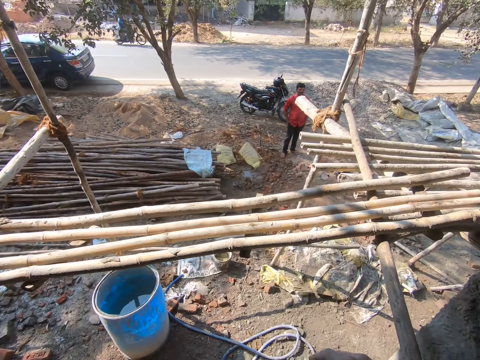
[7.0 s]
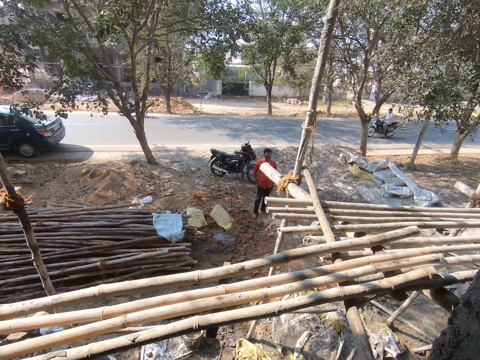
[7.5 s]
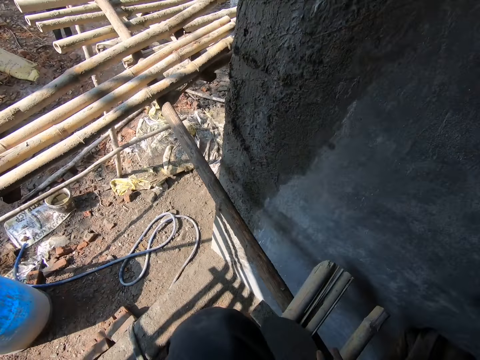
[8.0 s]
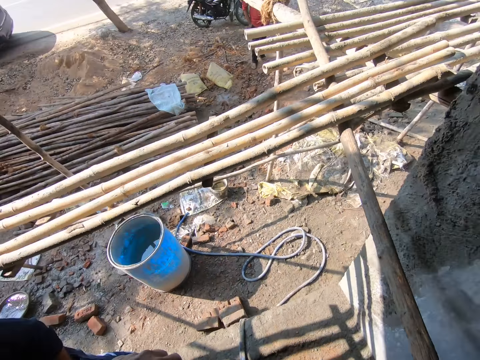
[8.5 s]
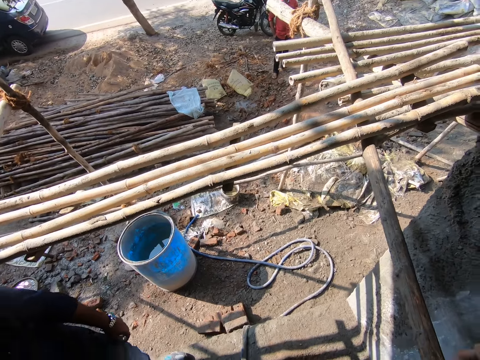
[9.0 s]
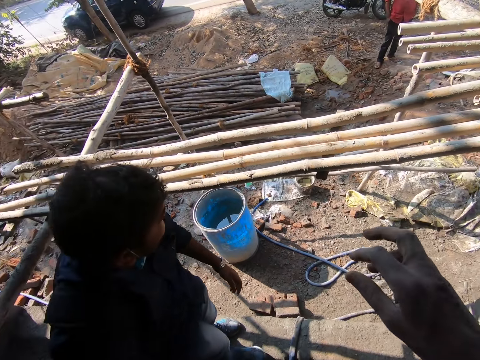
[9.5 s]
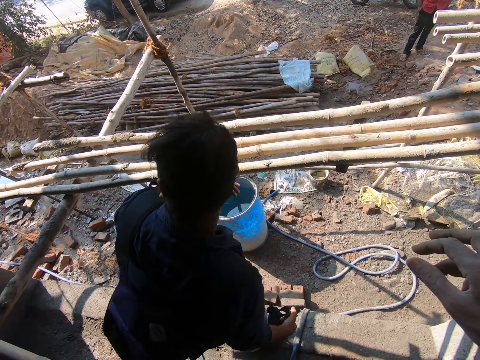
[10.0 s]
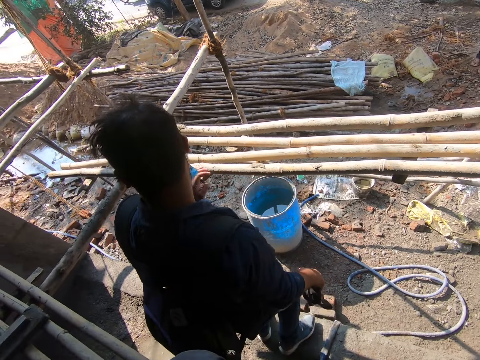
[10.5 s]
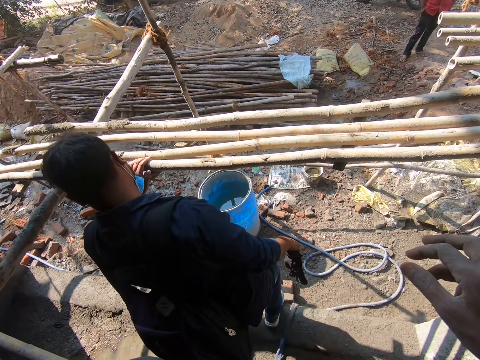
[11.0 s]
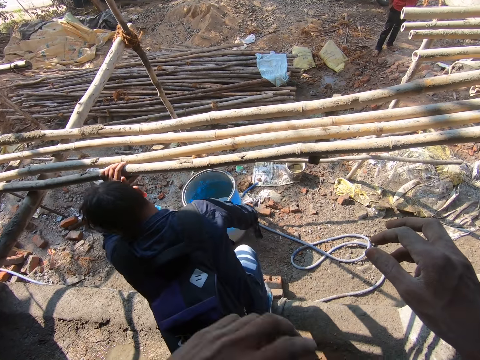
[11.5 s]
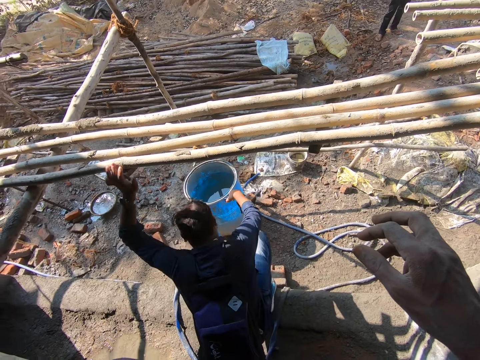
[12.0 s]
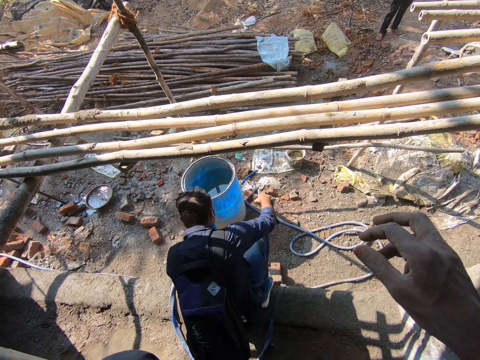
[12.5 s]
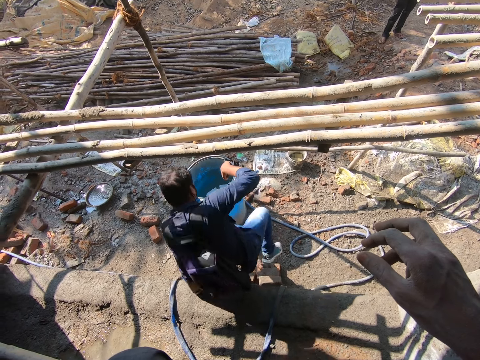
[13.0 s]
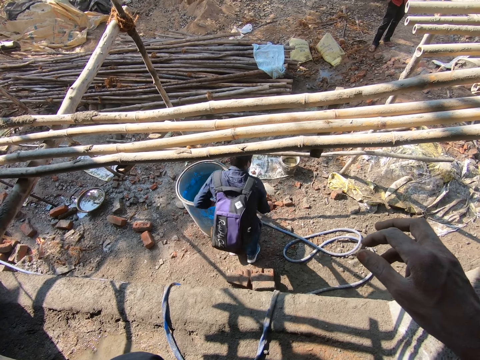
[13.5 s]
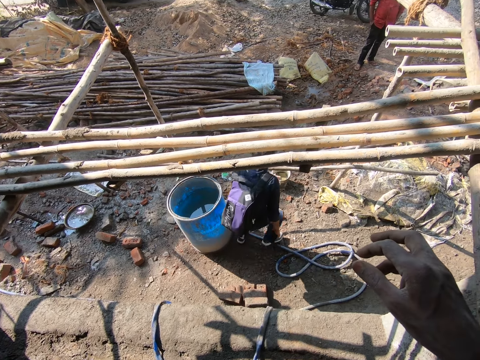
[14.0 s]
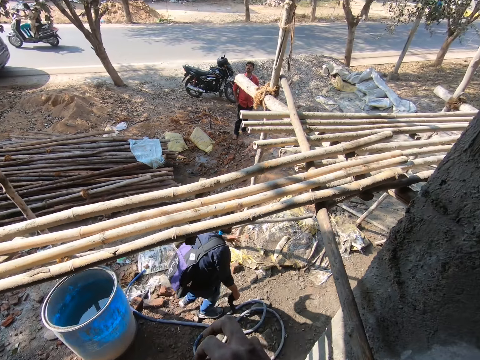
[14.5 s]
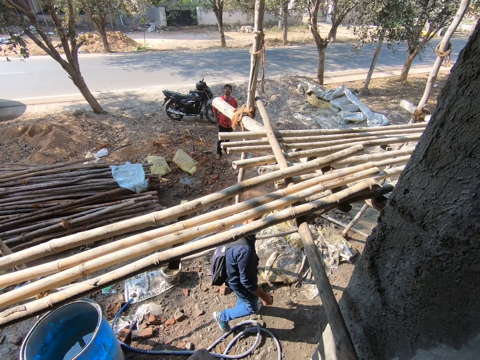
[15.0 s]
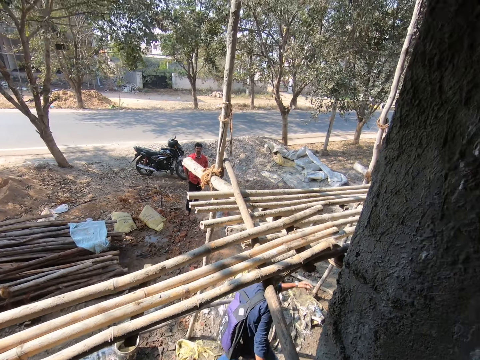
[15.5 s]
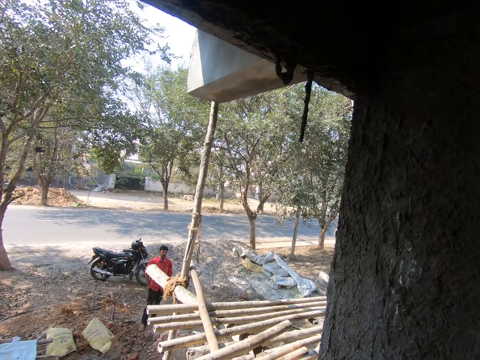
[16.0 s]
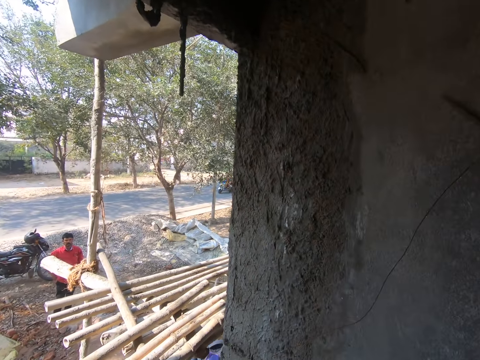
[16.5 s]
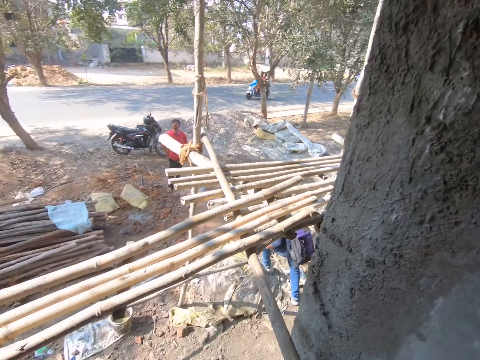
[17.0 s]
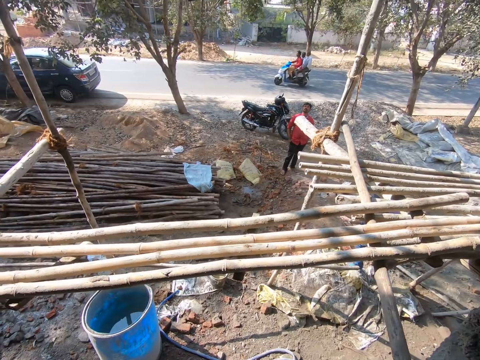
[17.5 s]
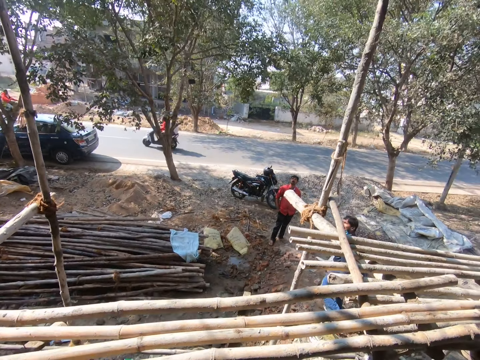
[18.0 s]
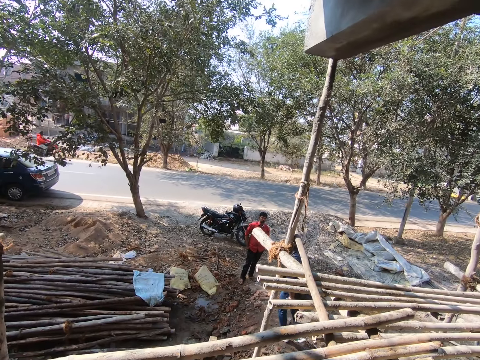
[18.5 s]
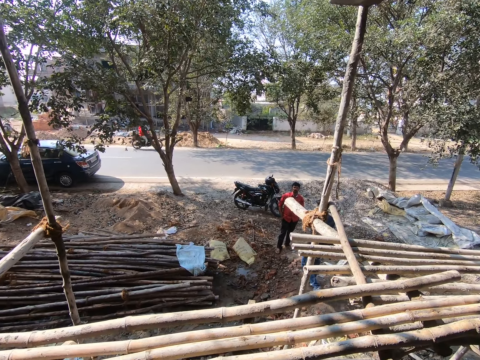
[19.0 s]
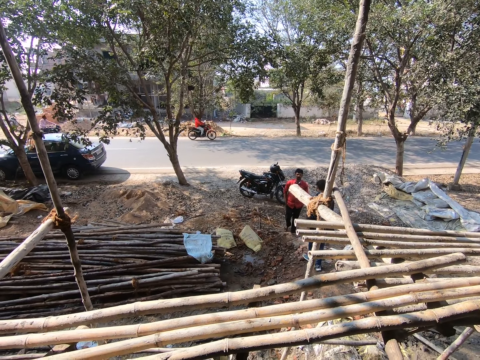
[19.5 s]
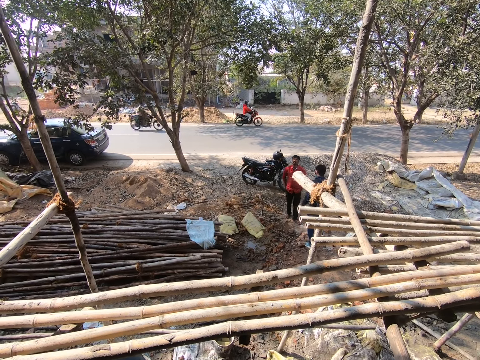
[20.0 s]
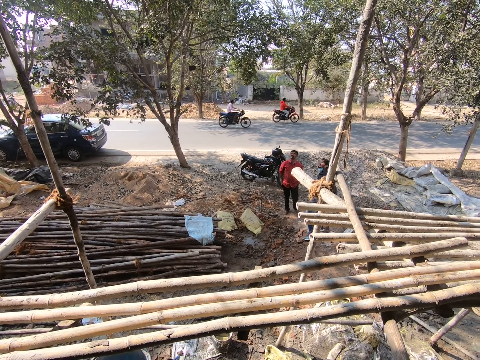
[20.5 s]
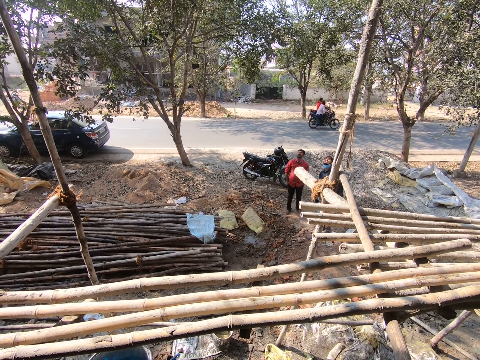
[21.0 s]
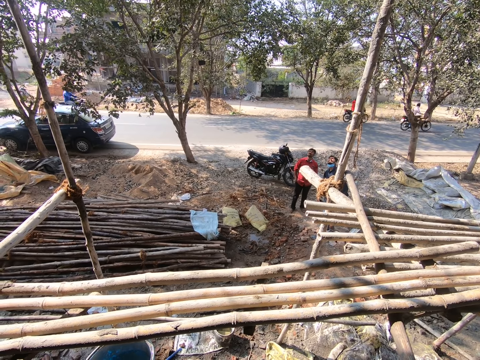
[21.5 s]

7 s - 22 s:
The camera wearer looks around. A person moves around. The camera wearer talks to someone. They look around.

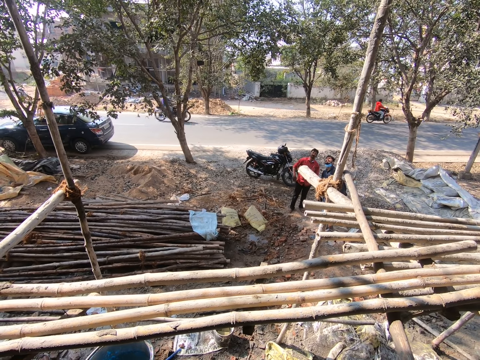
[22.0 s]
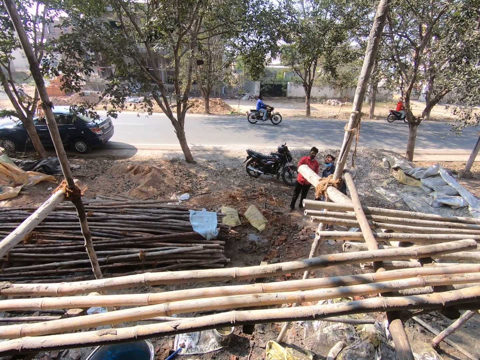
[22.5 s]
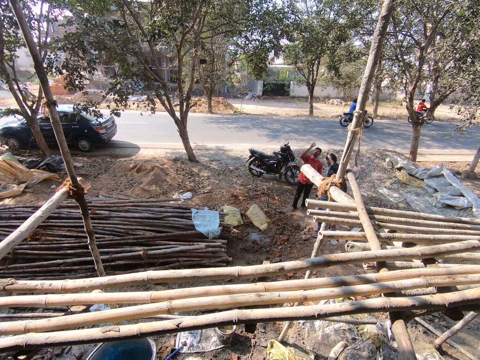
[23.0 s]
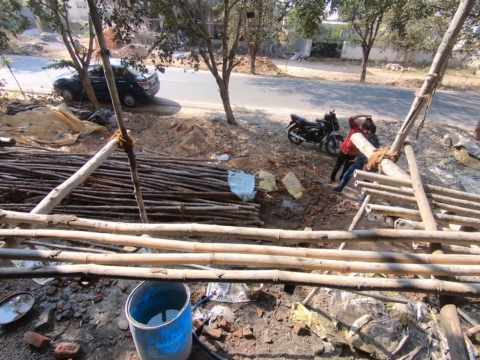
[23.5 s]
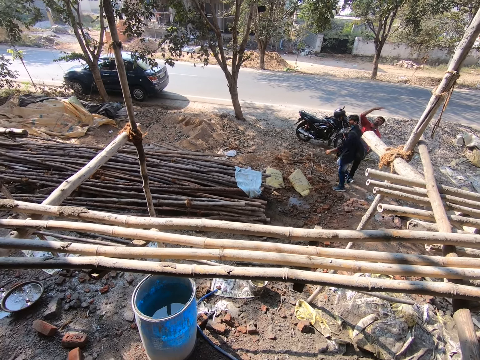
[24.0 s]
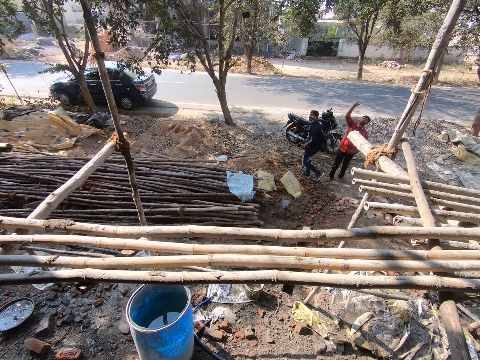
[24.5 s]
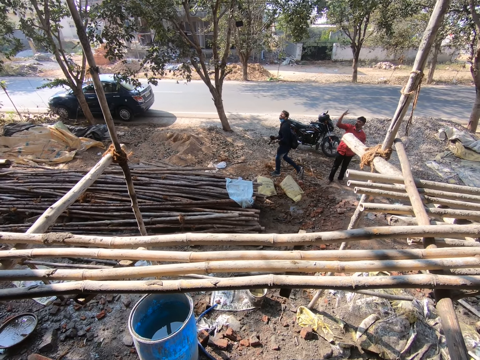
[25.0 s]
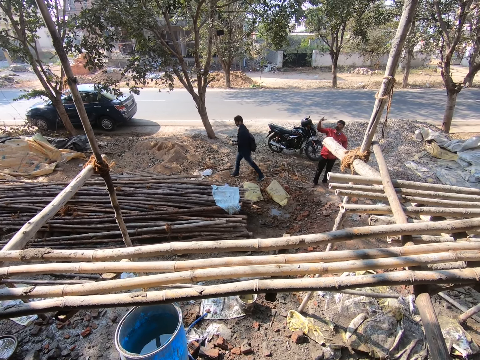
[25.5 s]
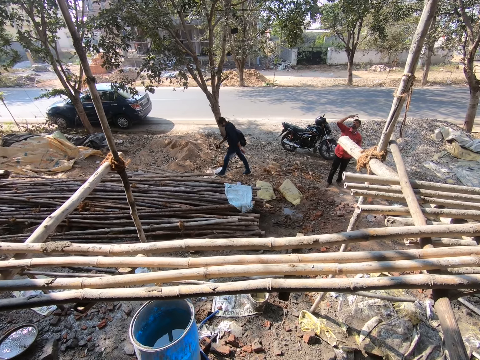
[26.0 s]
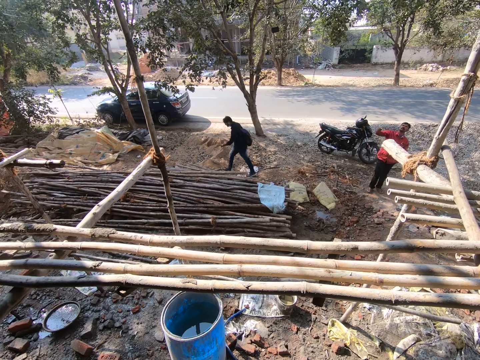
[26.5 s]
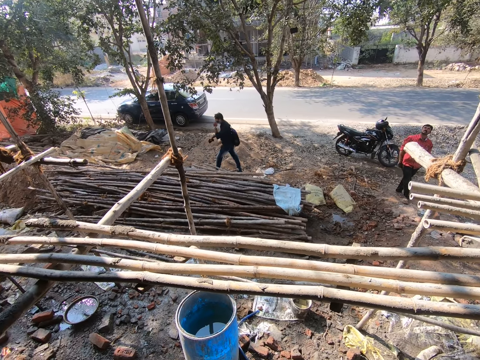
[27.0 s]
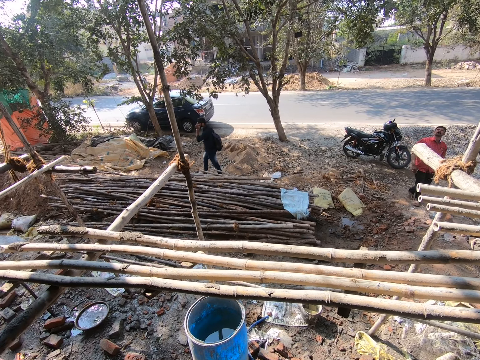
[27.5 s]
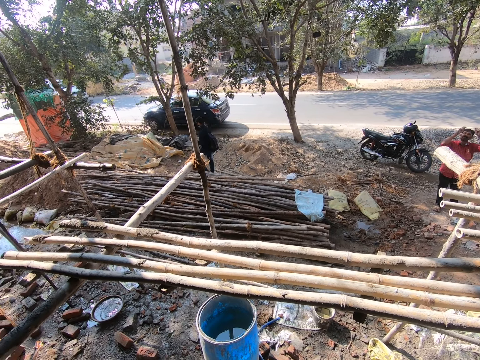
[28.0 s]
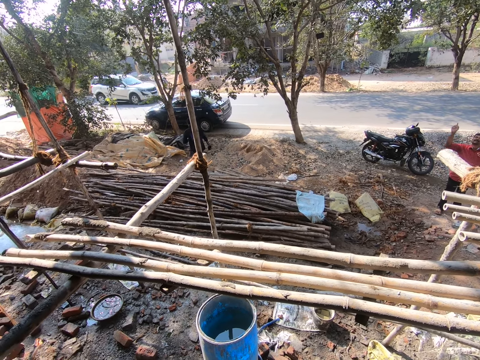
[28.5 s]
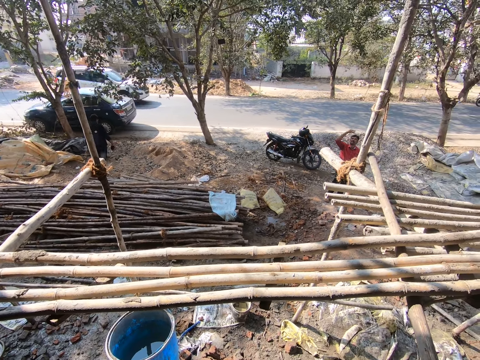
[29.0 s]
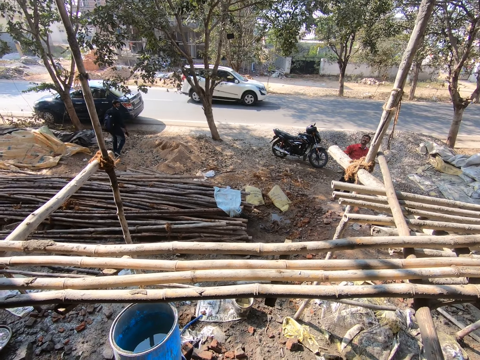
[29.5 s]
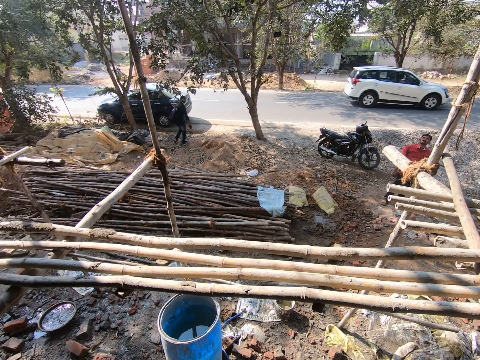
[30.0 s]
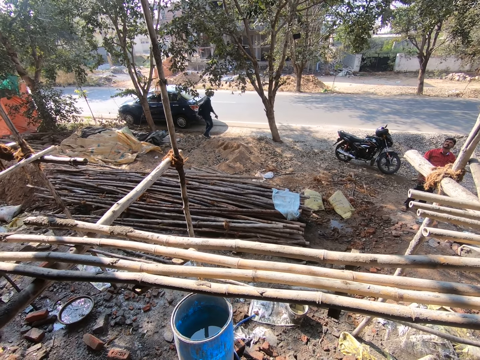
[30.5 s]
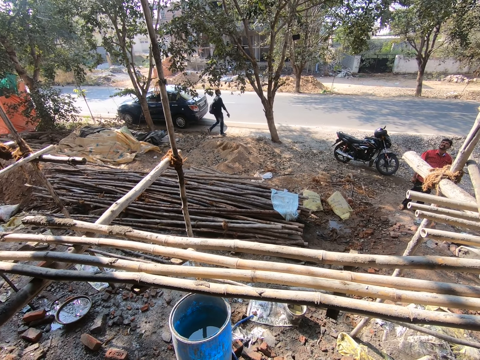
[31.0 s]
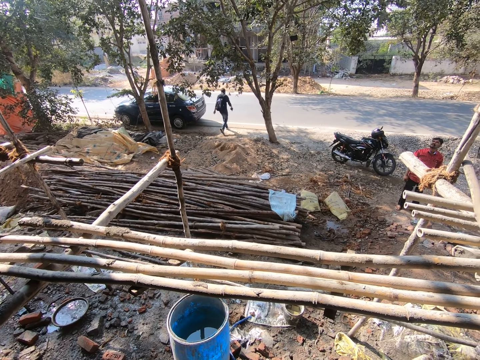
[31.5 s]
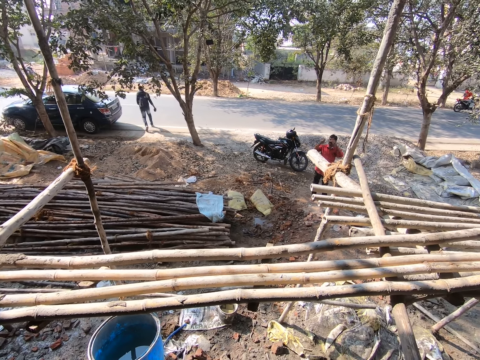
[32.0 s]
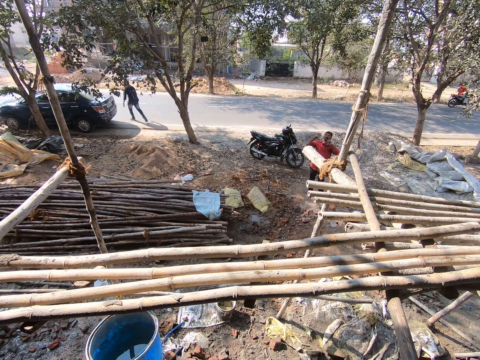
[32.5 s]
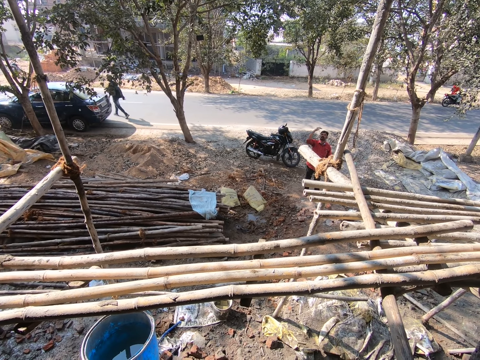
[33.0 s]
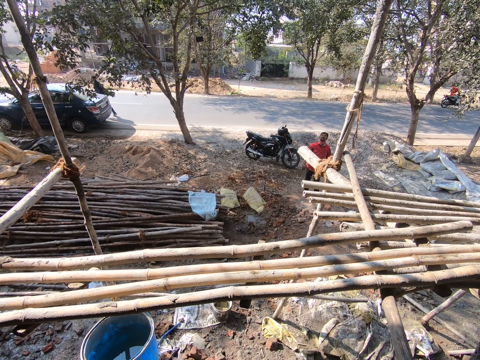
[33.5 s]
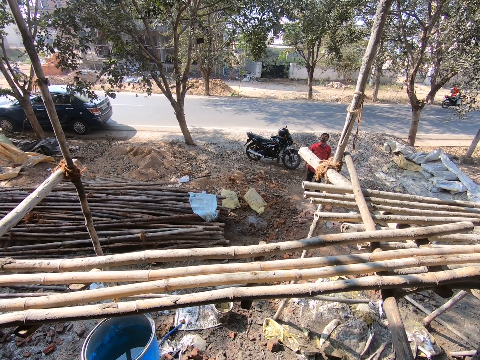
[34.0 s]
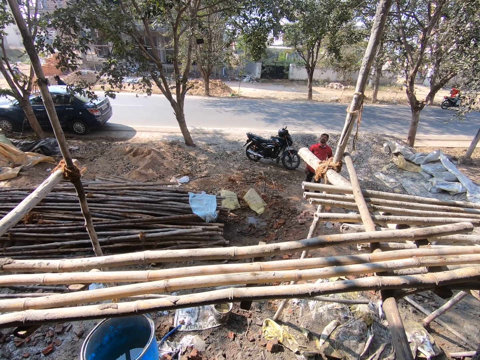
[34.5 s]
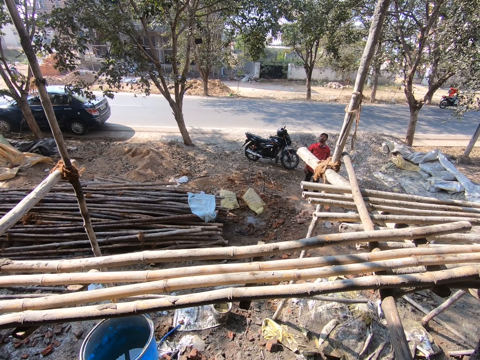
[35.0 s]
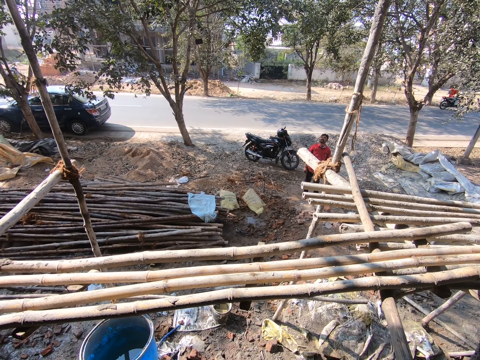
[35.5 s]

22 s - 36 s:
A person and another person interact with something. The other person walks around.
